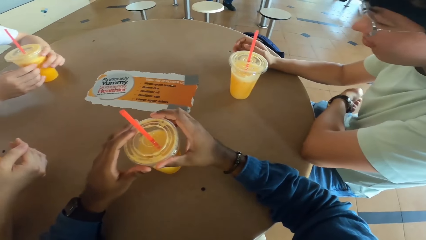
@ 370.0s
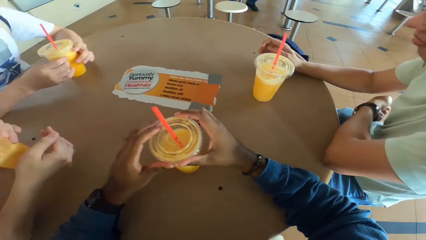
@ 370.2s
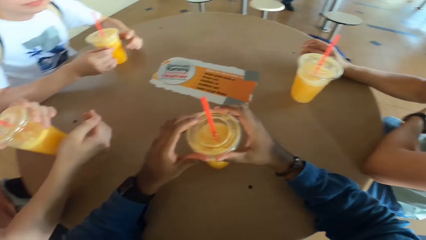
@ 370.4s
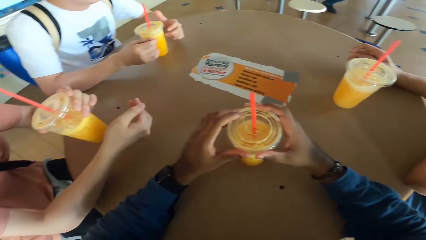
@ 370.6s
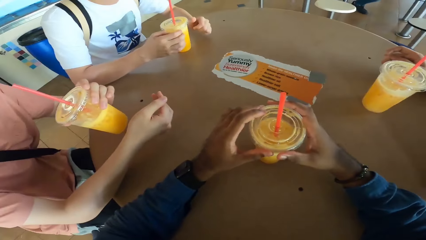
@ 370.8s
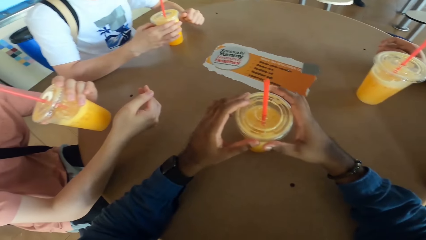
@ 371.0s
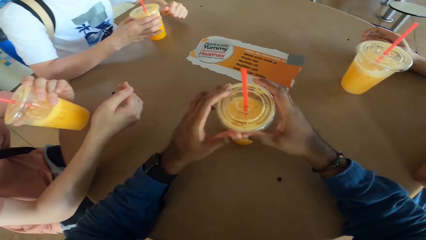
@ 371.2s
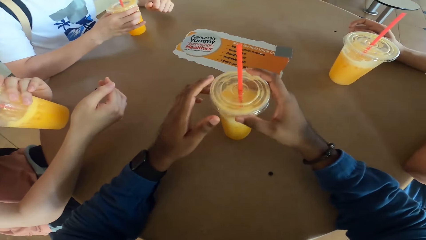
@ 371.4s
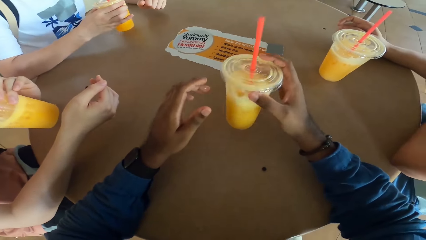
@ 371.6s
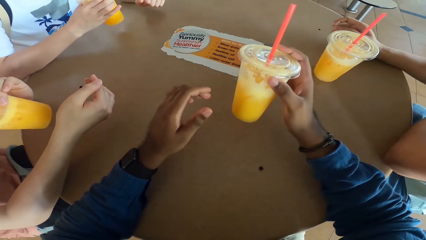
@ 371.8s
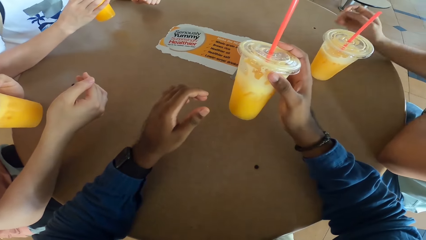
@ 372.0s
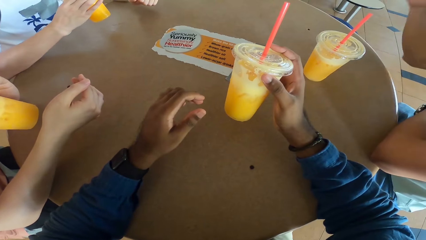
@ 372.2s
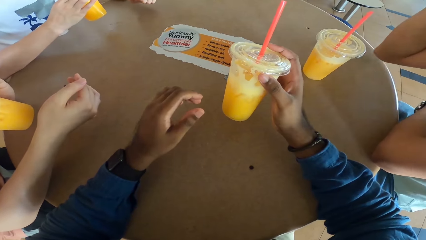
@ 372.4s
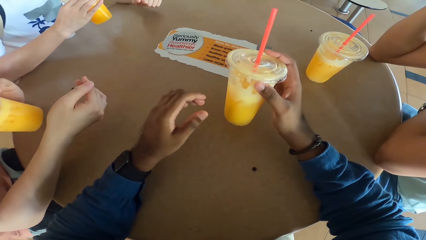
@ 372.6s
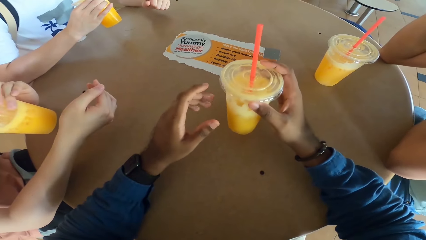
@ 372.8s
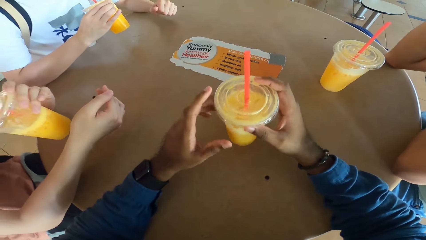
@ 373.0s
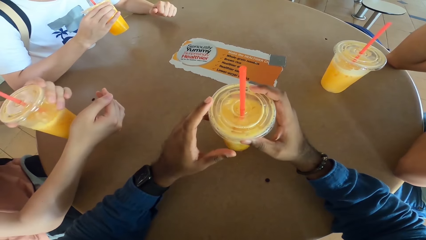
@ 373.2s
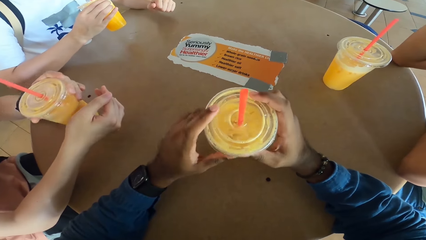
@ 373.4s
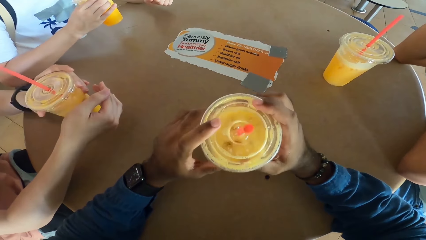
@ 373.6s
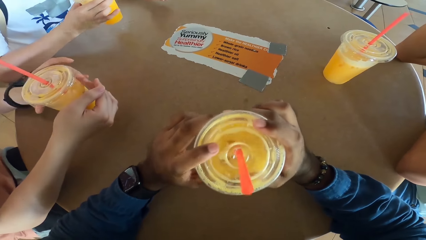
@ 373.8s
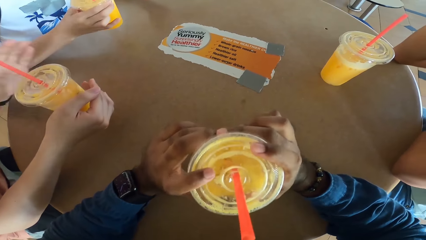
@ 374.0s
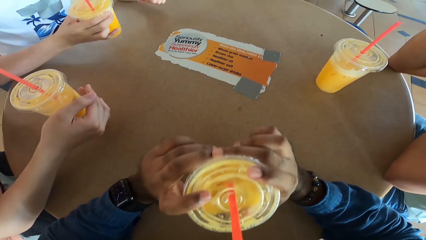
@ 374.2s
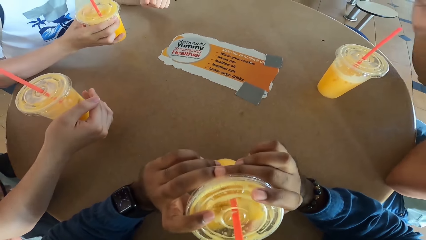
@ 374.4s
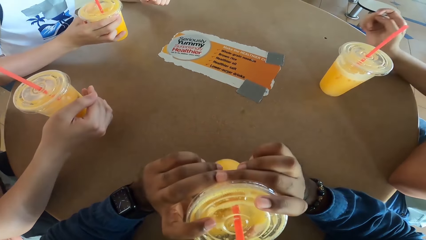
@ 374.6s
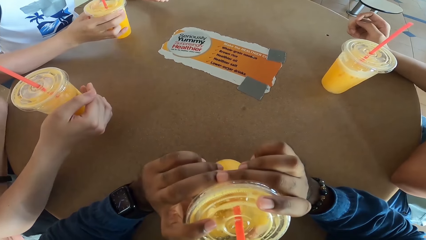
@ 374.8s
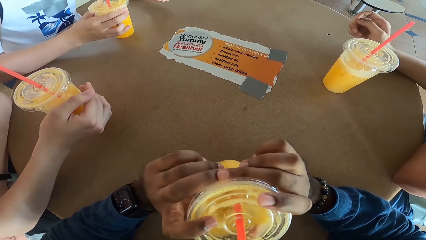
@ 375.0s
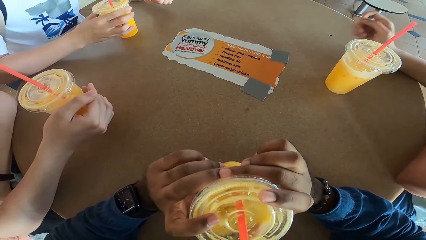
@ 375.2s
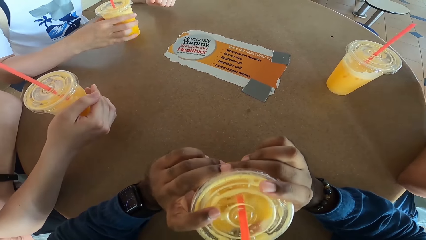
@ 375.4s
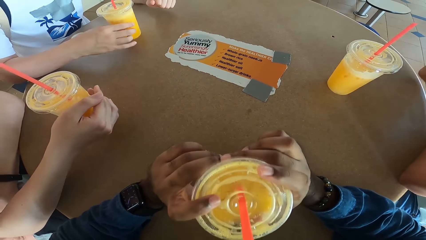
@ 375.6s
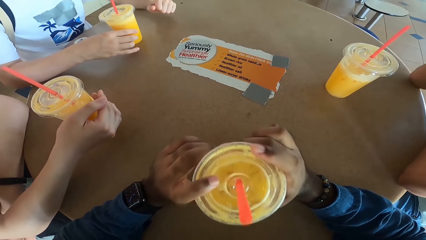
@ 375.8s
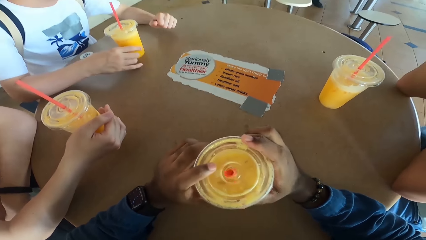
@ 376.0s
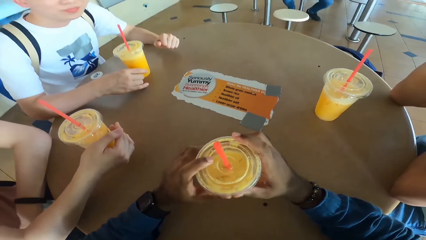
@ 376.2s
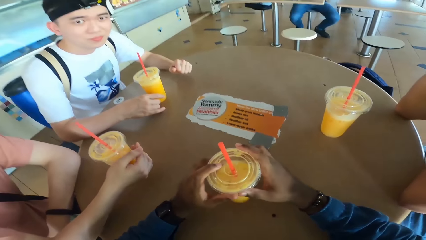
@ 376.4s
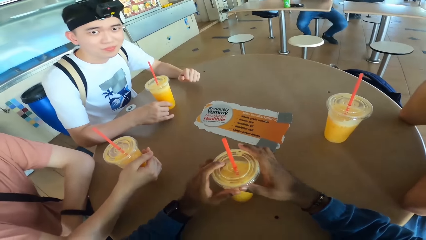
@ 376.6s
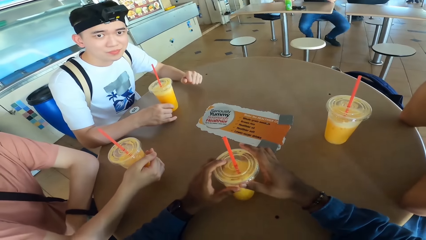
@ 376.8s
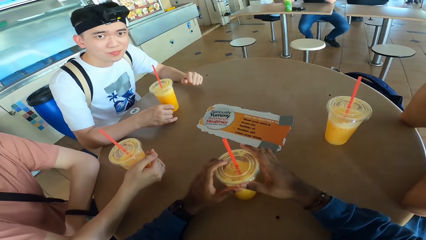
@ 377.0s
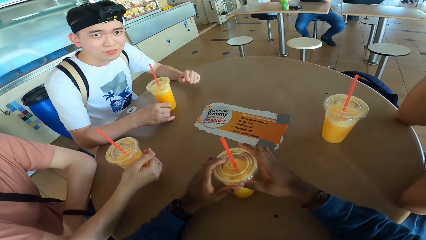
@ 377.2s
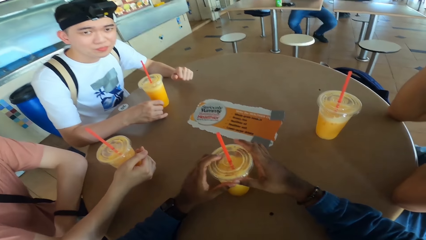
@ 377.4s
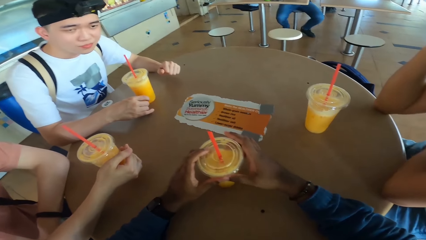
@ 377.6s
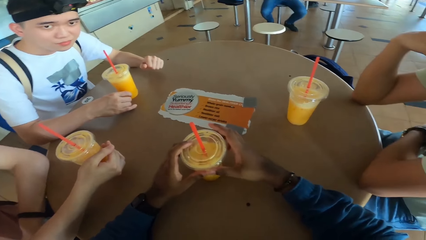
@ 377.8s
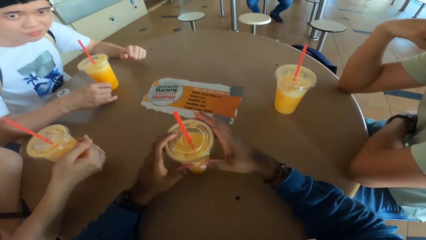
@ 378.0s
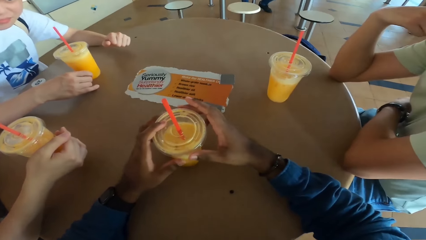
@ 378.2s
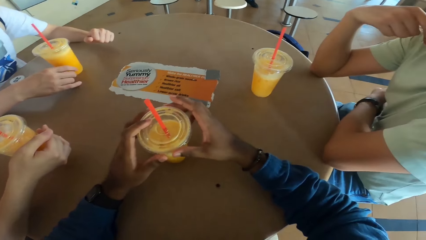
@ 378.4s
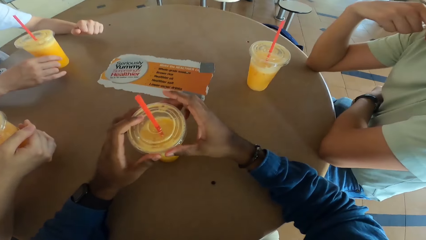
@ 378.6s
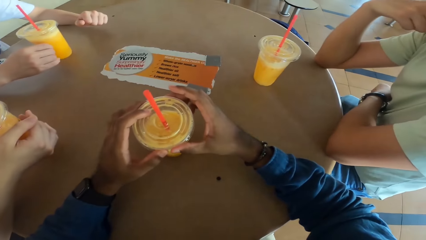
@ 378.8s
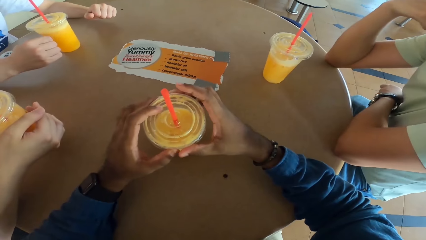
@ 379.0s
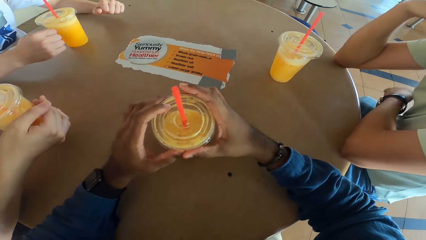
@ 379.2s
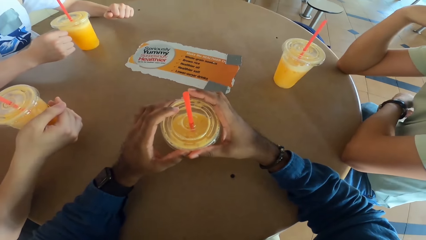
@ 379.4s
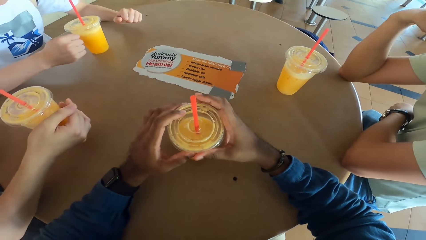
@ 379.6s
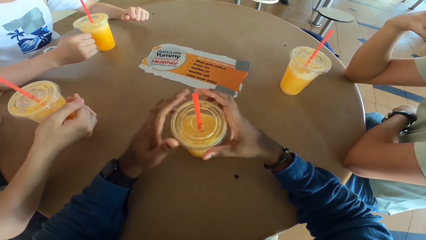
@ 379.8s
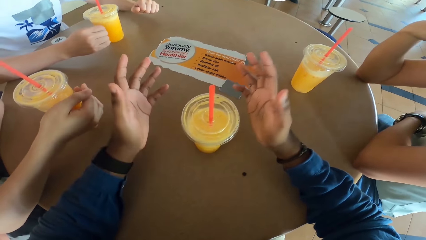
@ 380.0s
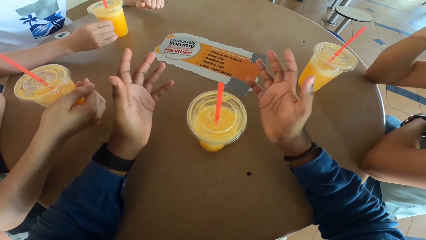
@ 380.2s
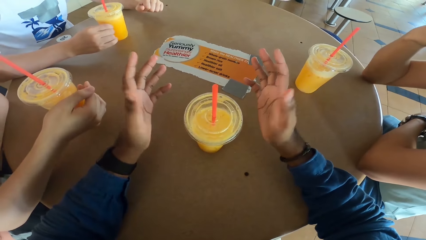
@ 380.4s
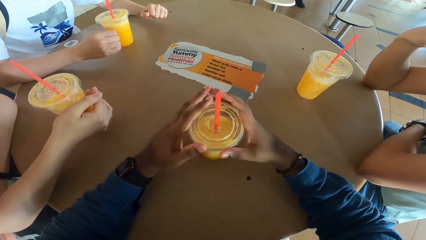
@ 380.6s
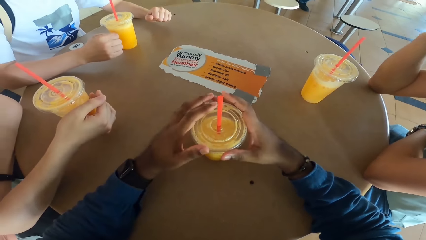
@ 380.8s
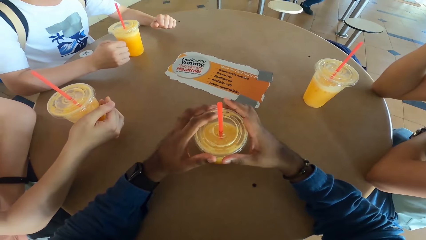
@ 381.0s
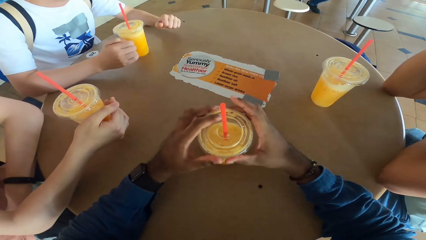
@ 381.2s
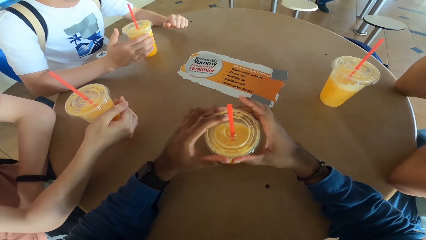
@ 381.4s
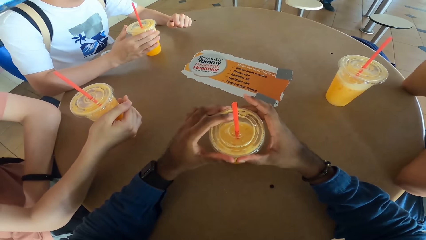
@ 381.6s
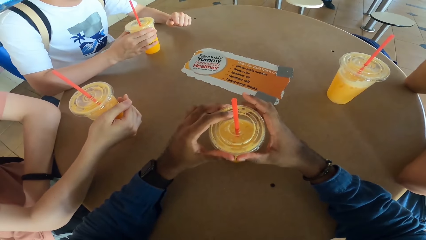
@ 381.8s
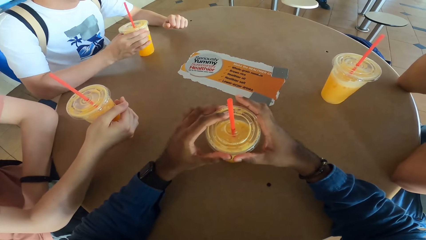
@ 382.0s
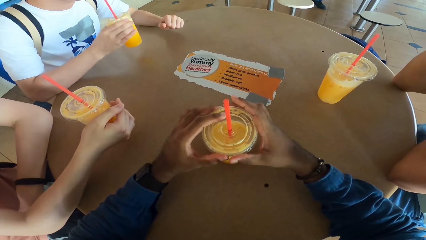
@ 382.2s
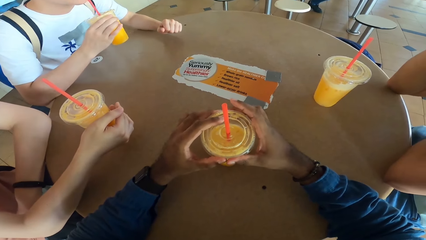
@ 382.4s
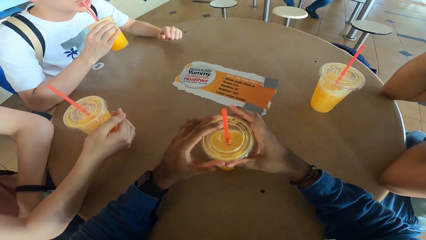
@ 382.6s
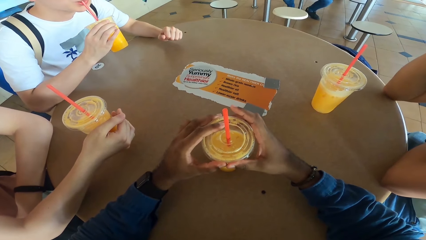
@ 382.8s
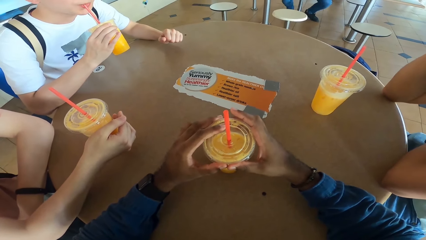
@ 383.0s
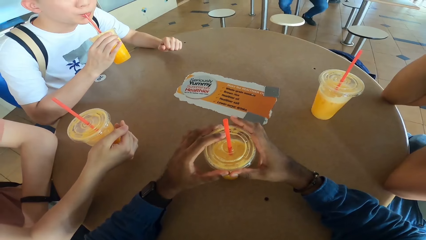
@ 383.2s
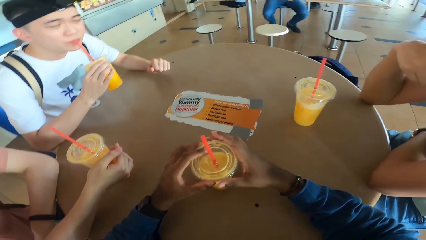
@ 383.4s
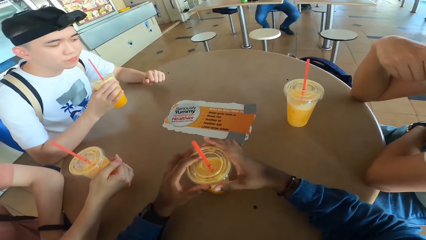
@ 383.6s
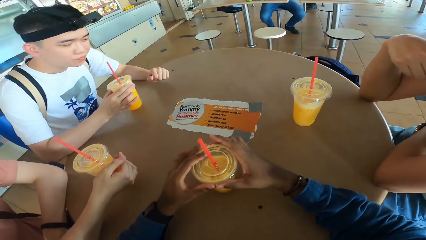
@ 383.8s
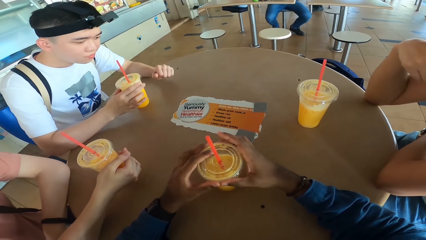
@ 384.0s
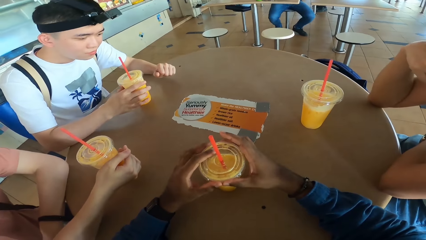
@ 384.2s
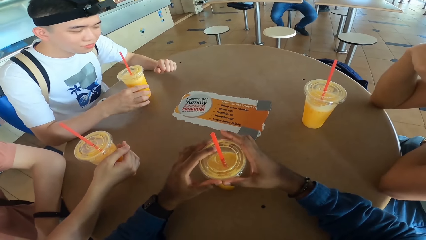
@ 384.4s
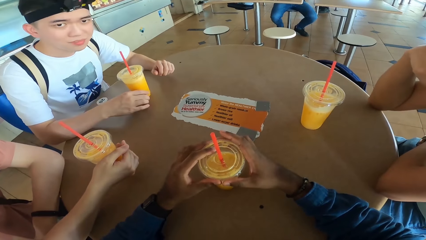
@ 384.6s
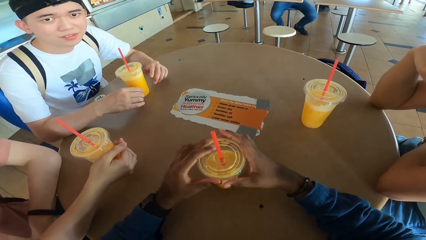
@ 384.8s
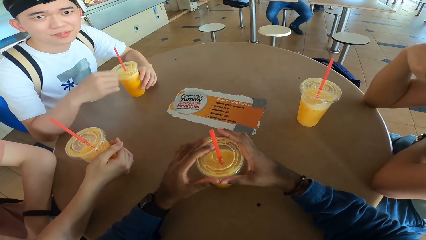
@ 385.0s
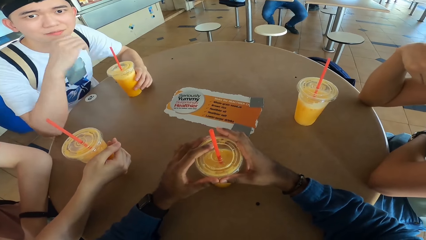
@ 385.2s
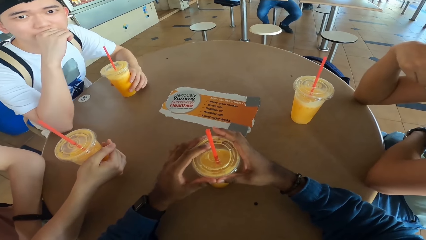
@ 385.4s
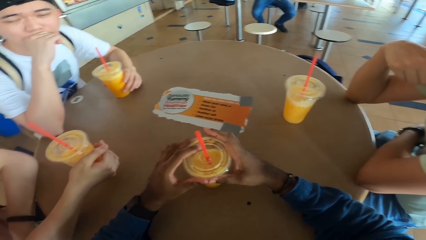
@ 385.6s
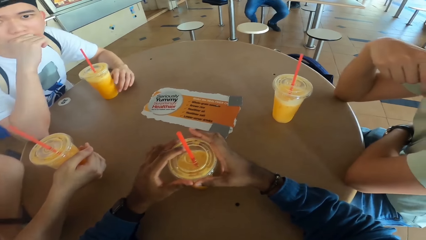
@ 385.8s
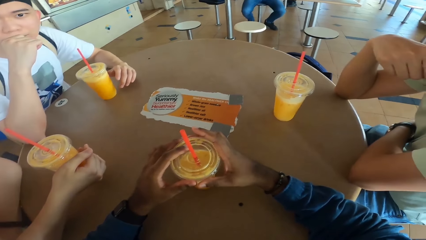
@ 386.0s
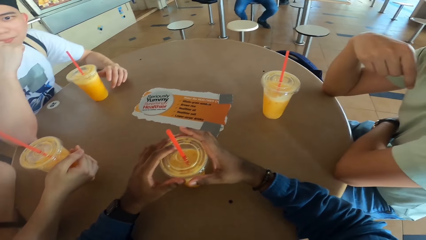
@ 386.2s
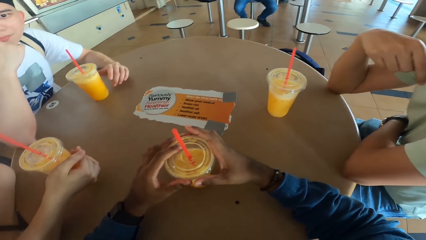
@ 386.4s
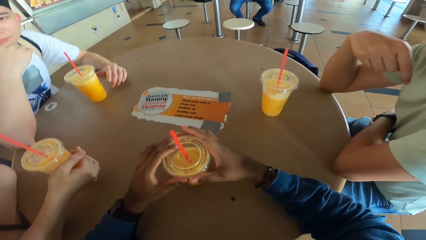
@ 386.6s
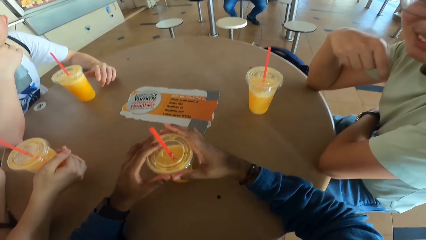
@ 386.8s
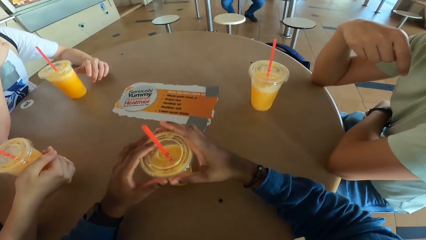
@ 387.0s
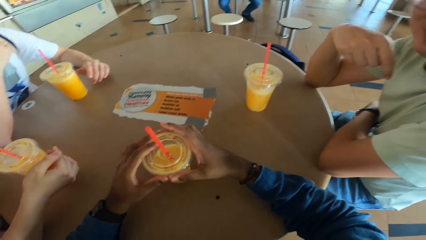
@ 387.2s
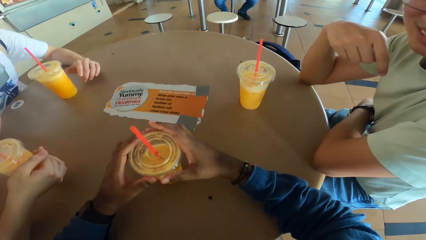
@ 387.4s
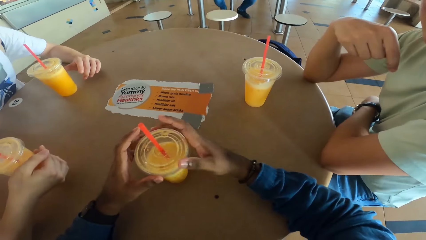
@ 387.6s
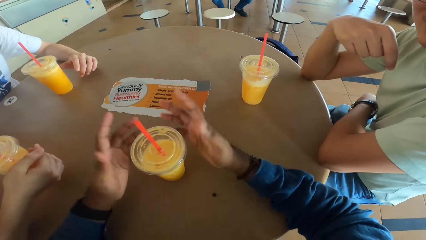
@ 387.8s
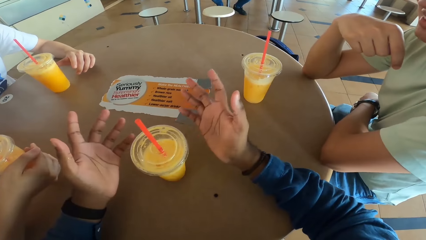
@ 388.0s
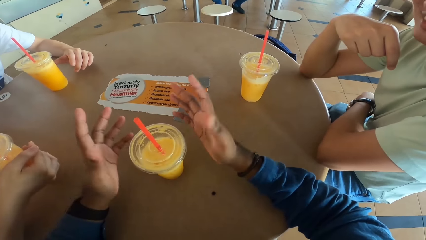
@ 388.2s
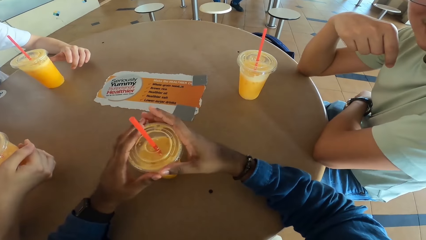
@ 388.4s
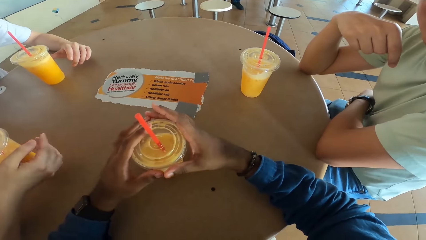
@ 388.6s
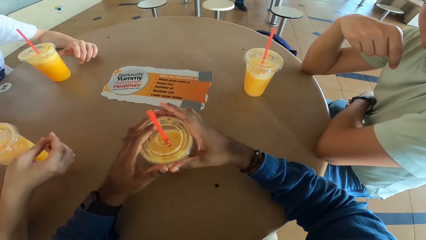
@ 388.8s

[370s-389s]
A man takes a drink. Another man puts a drink on a table. The camera wearer takes a drink. They put the drink on the table. The first man takes a drink. The first man puts the drink on the table.
